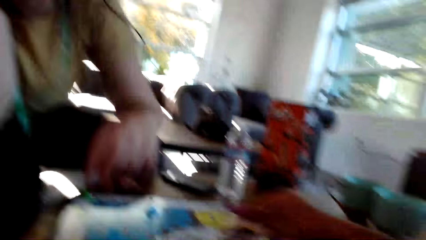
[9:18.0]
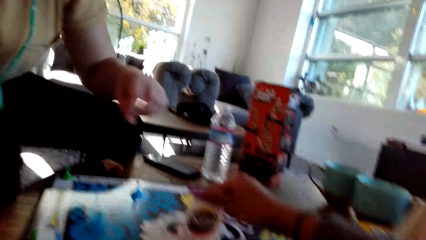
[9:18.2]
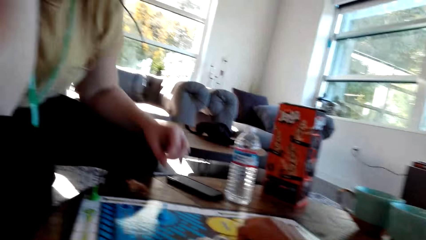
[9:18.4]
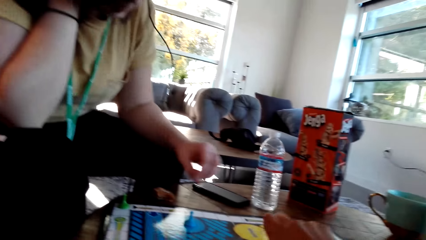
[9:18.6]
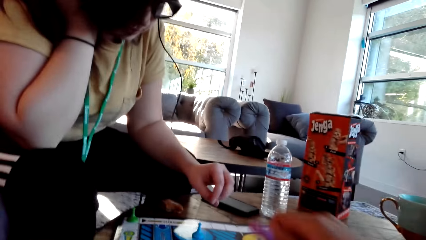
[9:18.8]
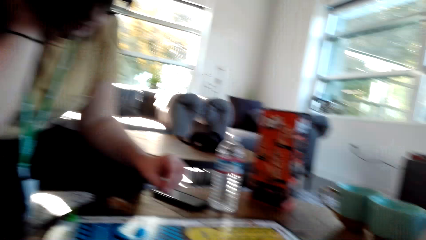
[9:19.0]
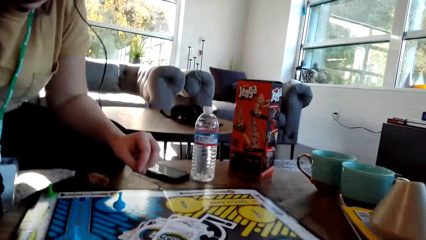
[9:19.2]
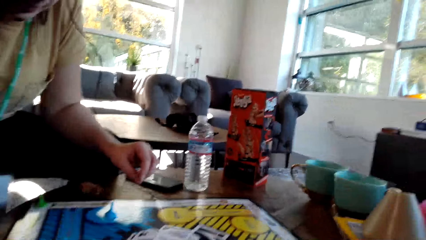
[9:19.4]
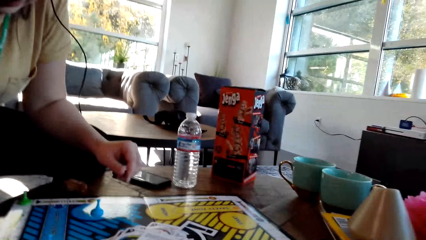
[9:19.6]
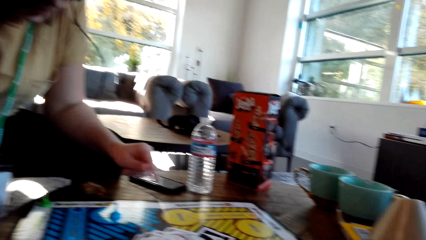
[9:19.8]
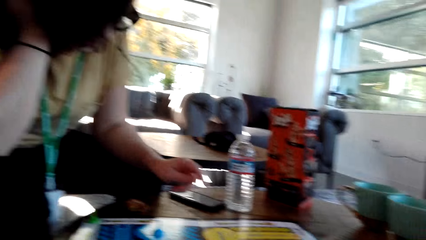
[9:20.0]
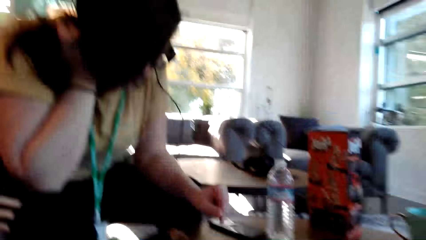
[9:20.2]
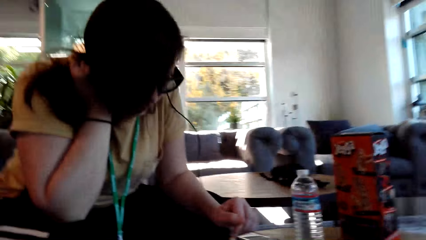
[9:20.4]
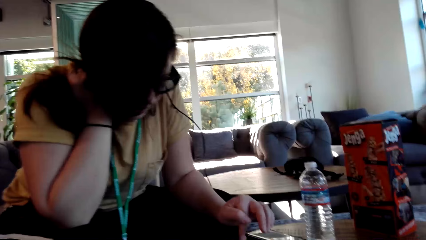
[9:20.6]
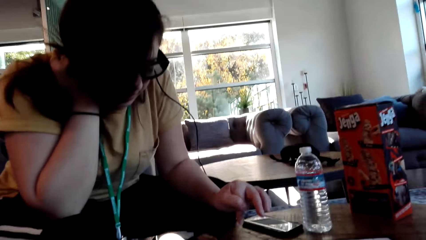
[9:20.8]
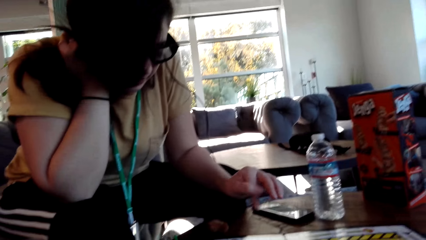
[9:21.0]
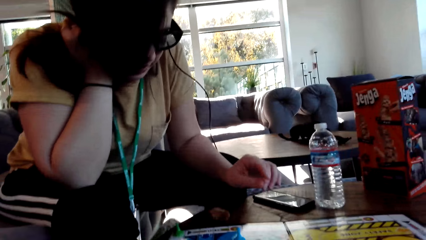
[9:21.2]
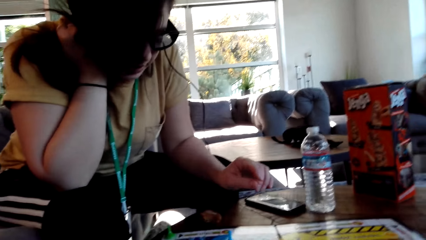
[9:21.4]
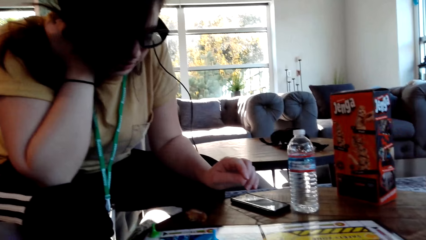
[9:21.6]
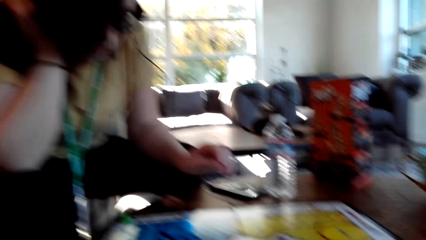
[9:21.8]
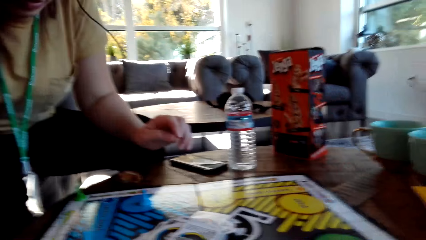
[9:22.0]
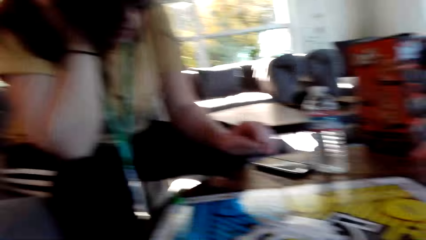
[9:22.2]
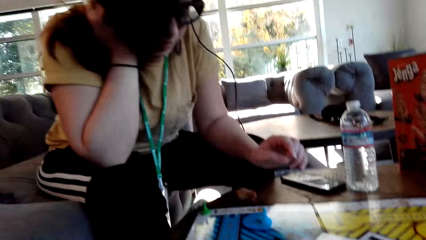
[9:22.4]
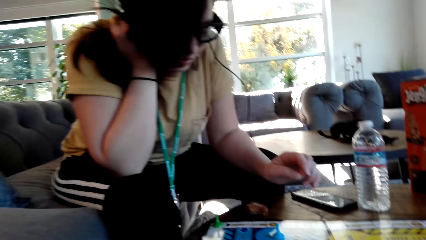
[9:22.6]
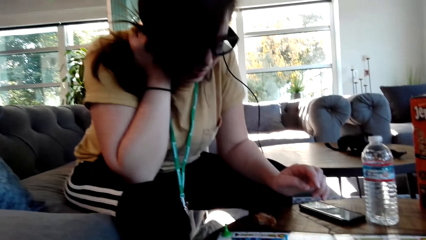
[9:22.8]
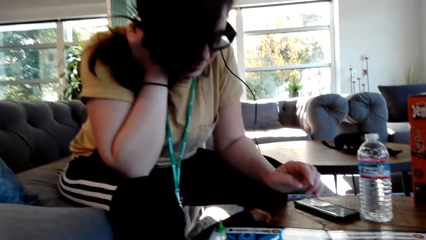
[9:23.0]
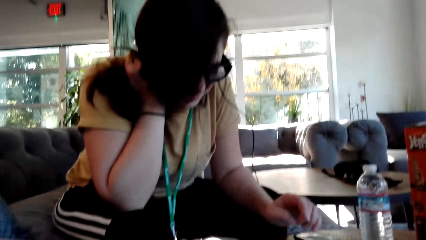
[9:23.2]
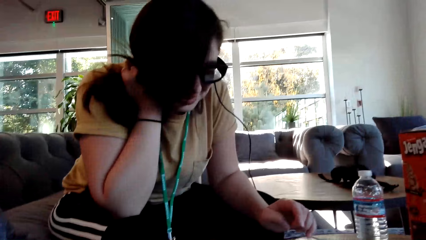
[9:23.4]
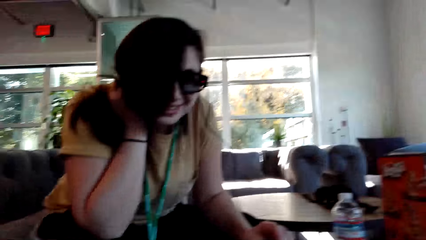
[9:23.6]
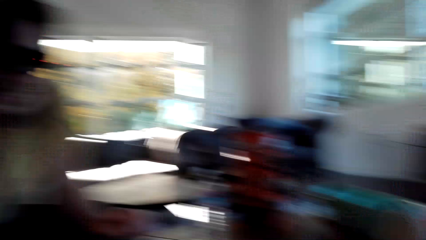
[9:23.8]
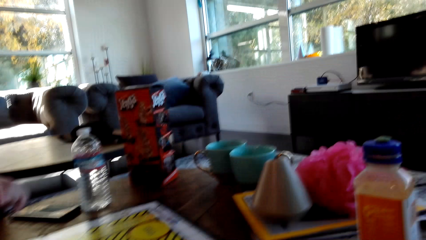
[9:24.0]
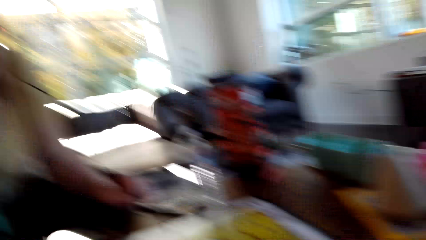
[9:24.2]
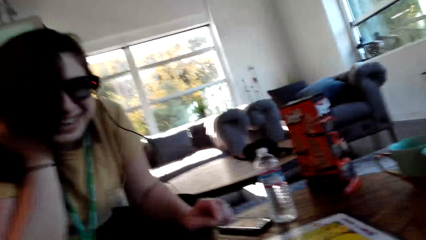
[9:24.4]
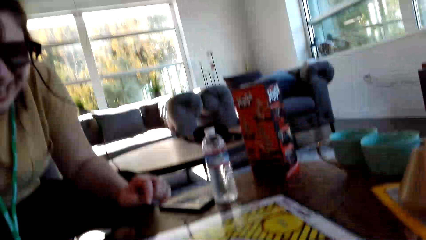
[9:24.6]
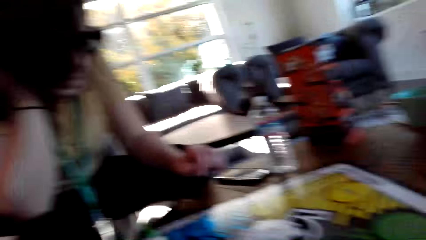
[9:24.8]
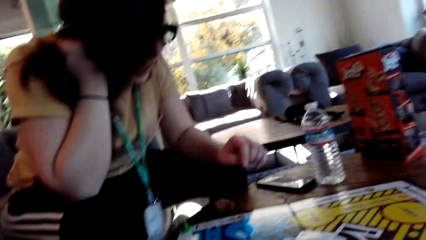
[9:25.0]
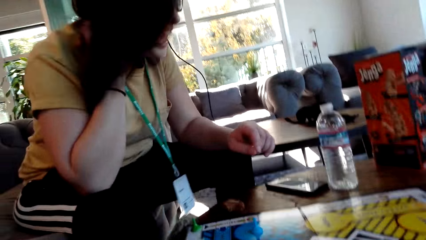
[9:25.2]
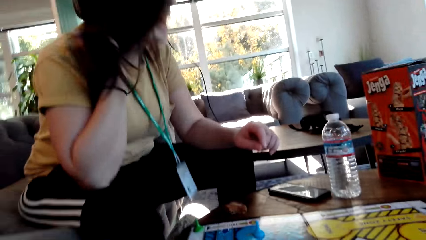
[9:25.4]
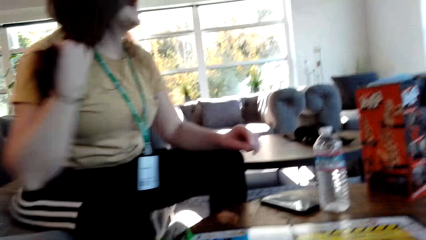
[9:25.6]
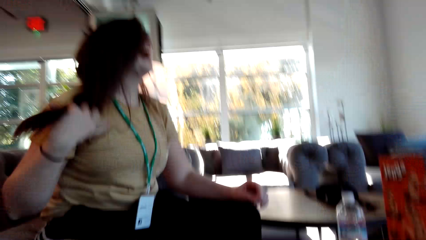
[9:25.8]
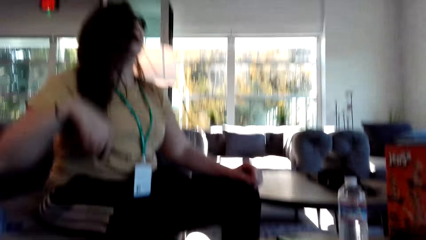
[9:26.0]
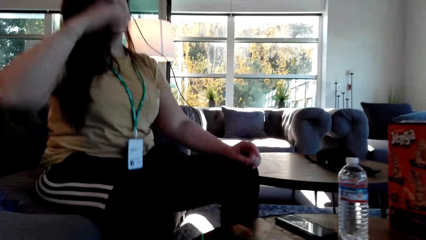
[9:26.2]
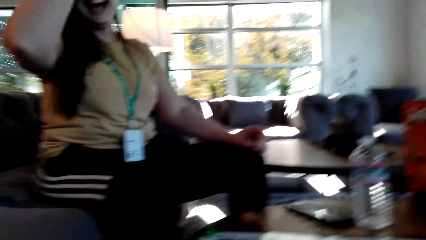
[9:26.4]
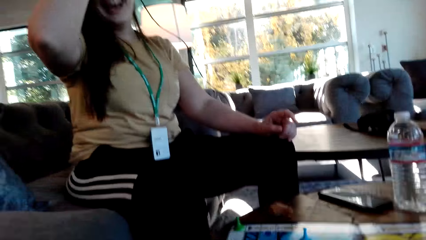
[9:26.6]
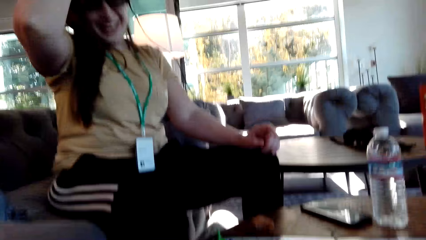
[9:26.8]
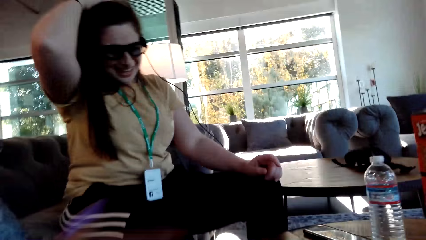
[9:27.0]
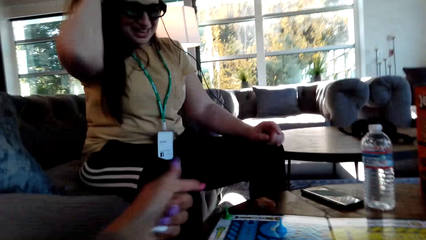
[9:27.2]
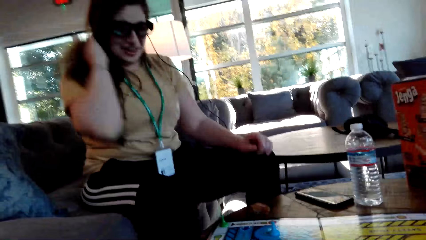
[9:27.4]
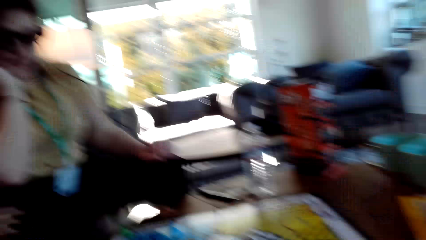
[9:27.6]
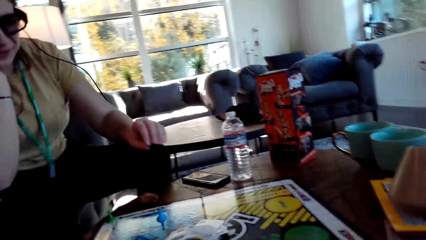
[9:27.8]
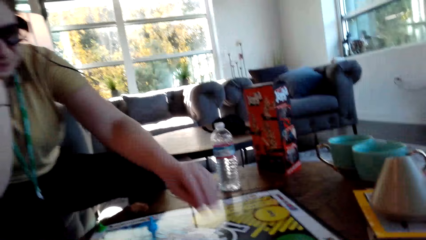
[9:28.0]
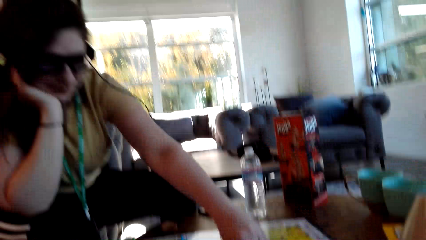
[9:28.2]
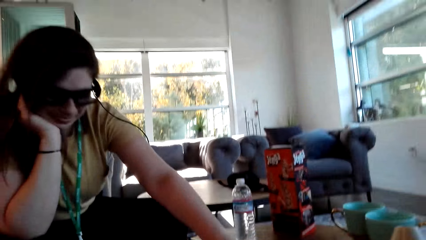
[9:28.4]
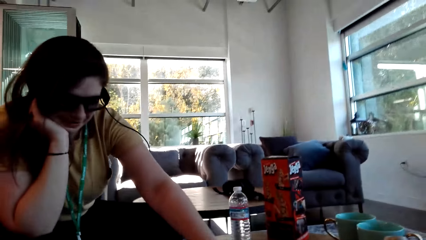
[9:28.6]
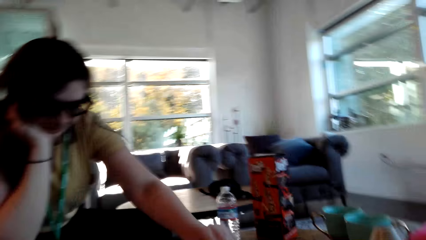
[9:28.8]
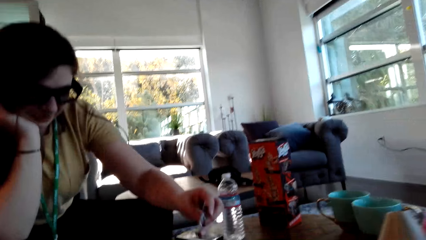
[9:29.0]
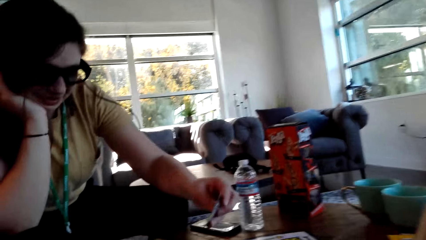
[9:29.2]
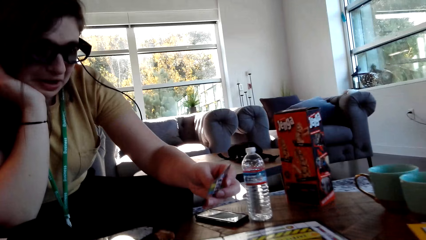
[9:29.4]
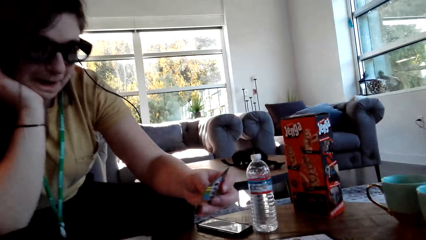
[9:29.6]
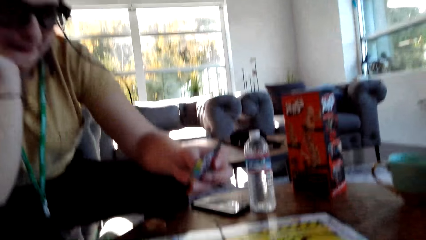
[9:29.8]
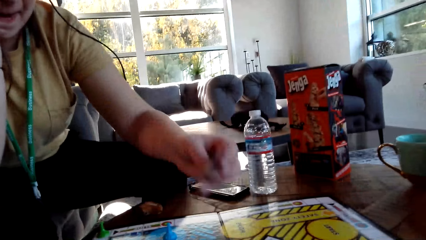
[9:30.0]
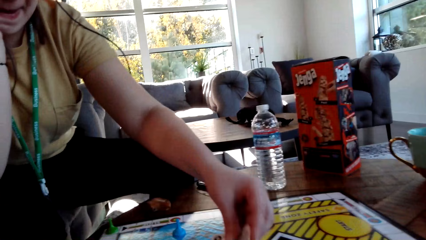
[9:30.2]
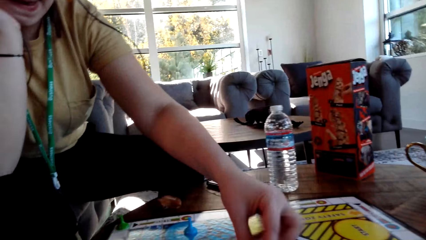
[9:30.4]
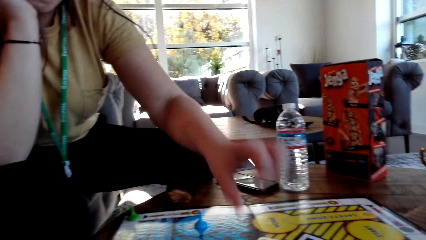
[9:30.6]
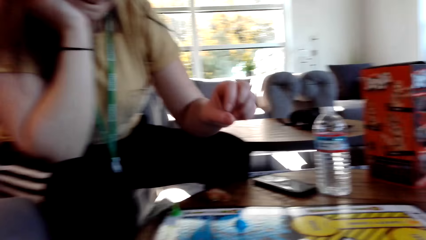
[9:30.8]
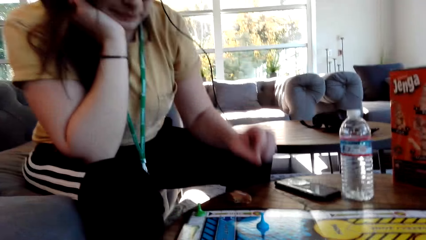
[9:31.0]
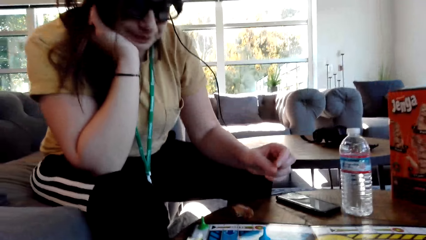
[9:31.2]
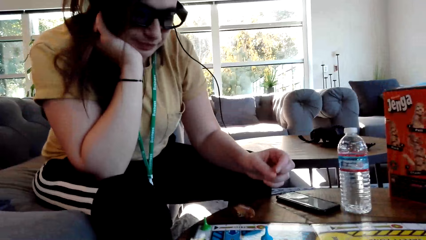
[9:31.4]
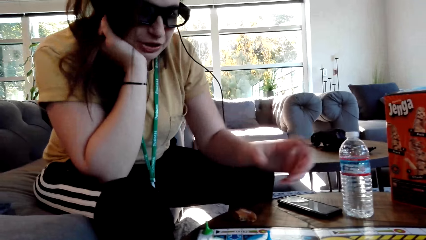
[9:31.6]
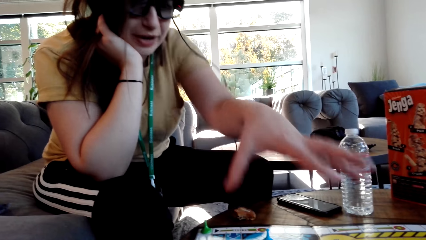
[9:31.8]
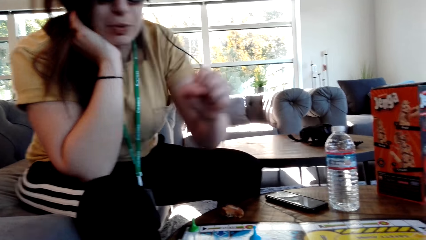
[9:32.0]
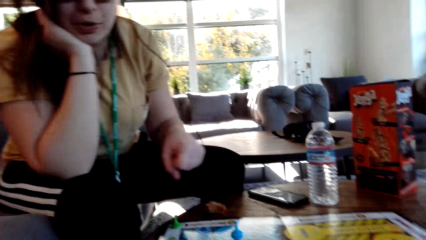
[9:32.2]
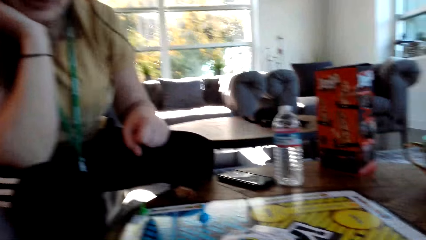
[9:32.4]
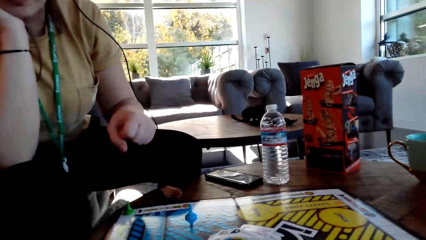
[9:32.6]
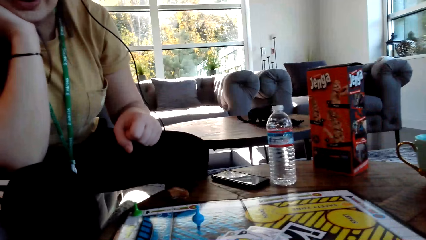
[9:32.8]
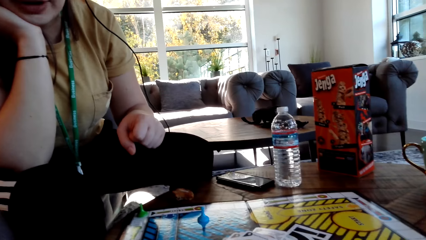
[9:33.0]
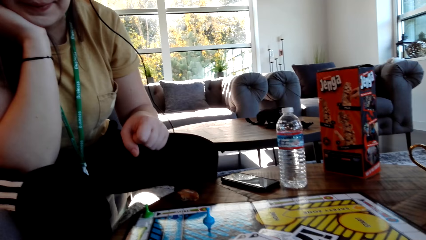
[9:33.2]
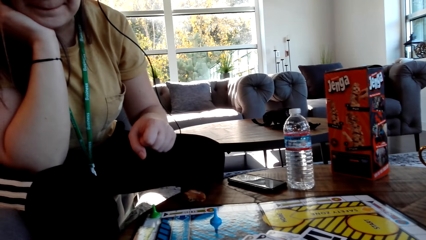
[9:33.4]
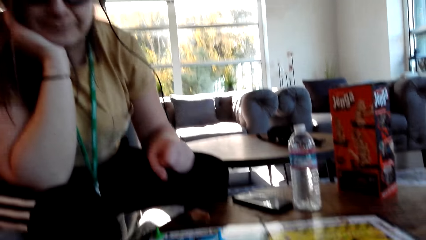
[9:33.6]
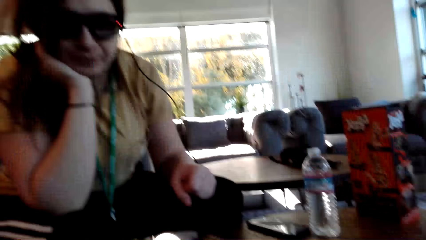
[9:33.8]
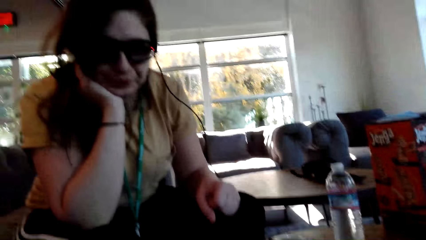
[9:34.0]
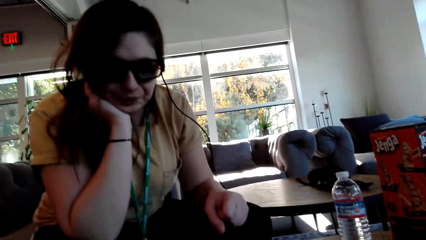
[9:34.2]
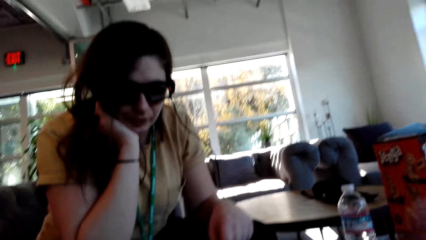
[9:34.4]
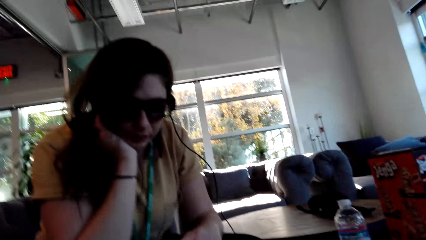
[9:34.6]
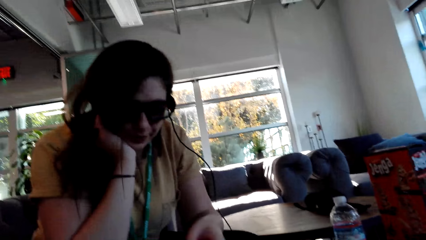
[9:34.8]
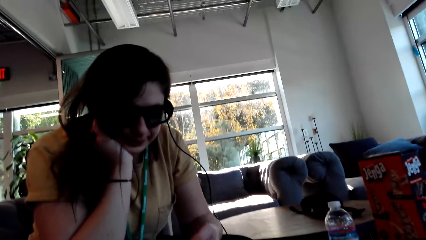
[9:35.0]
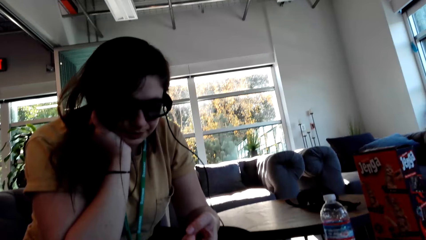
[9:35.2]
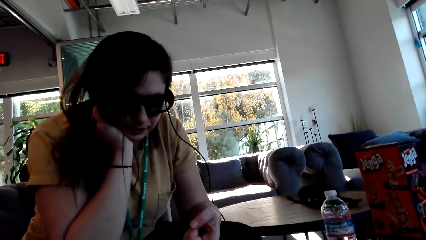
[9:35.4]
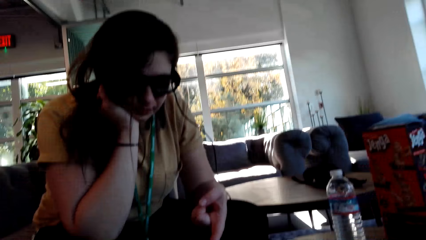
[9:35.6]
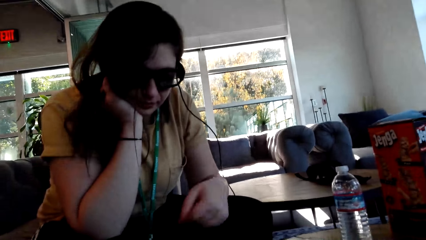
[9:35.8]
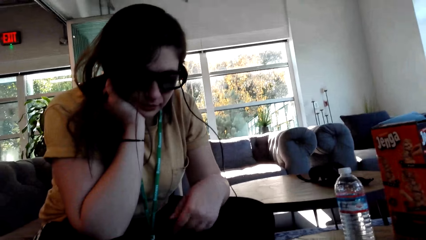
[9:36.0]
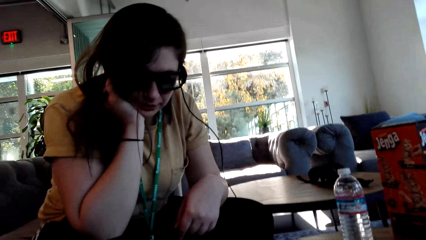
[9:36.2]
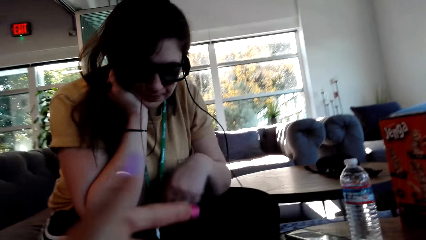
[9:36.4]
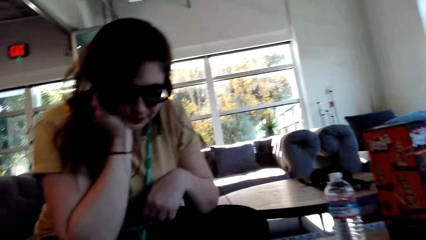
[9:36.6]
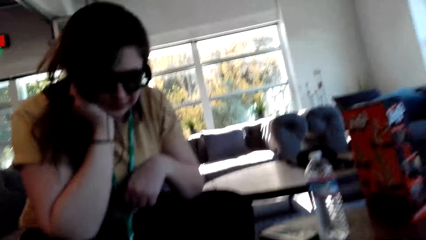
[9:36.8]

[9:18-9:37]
A woman moves her hand across her hair. The woman pulls down her hair, picks up a card, and places the card on the game board. The woman points at the board.
